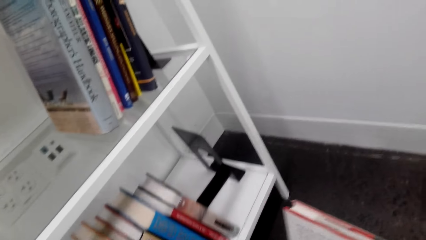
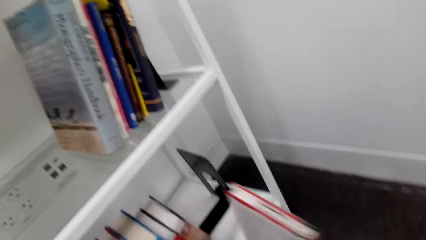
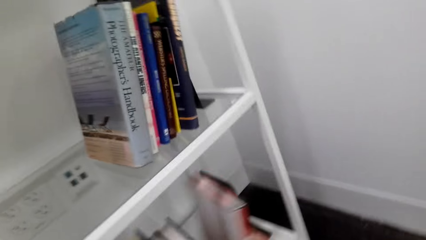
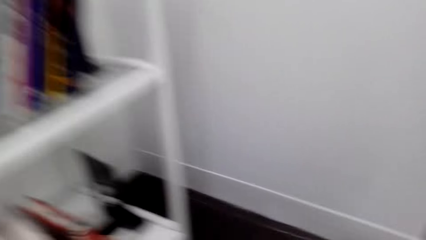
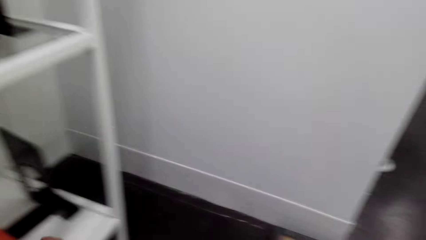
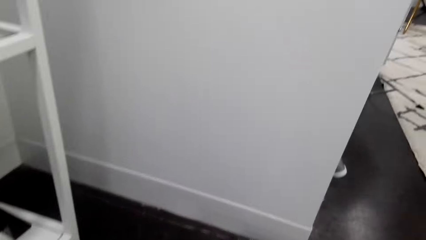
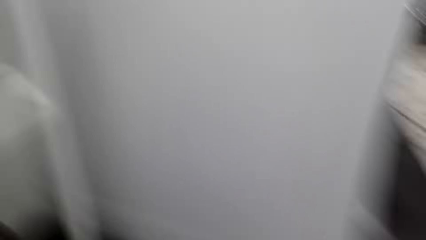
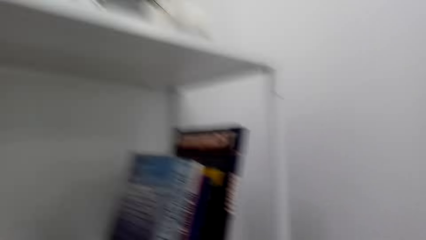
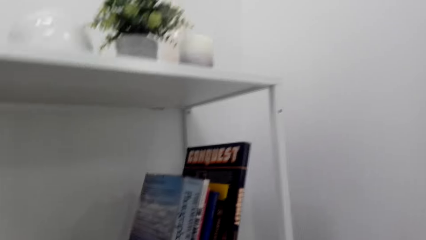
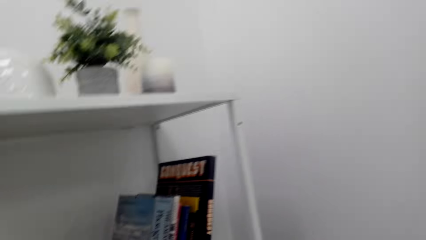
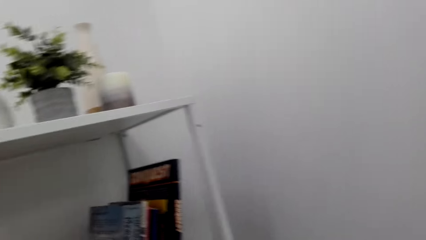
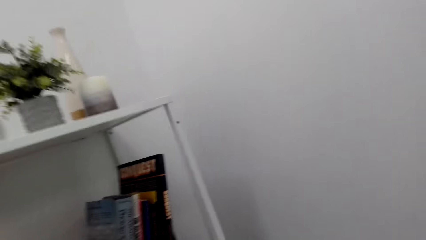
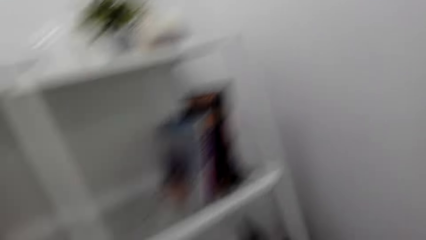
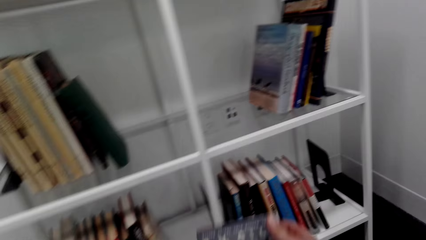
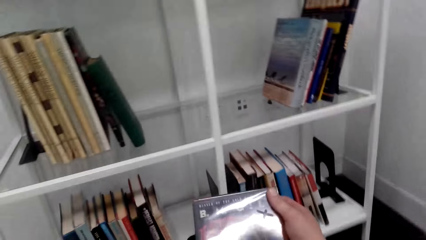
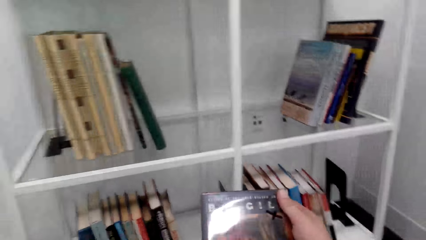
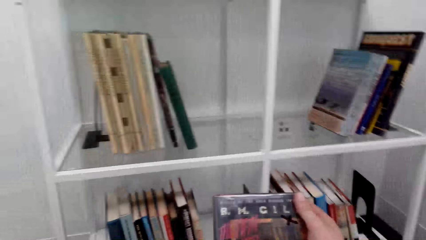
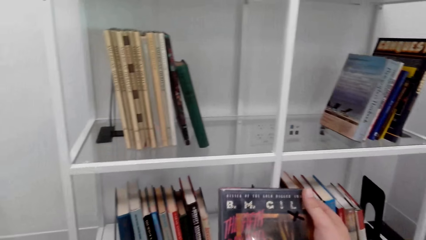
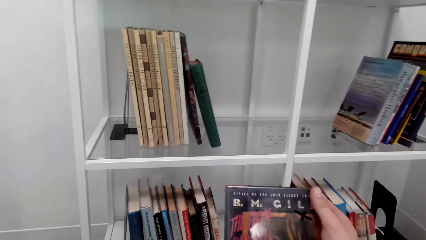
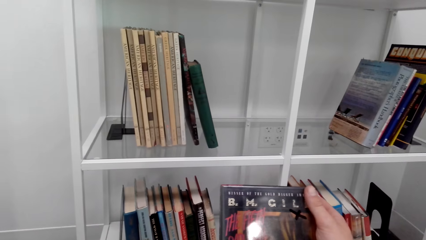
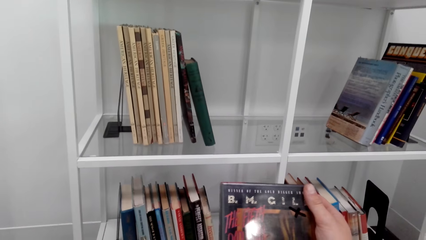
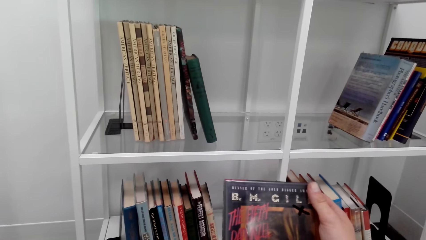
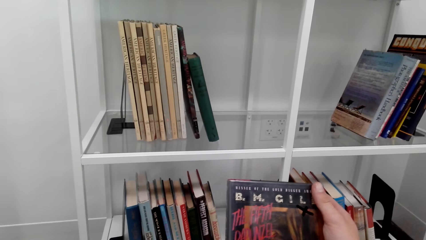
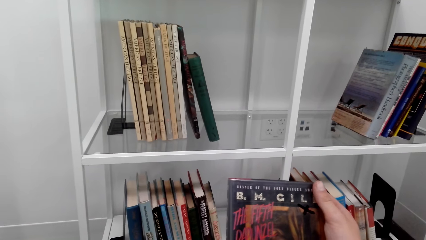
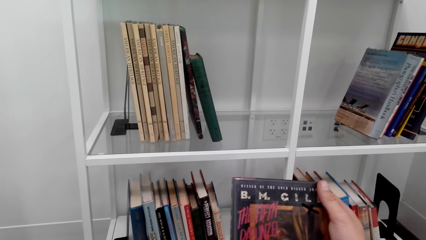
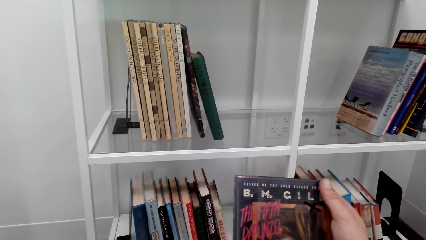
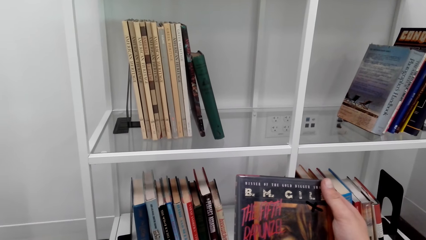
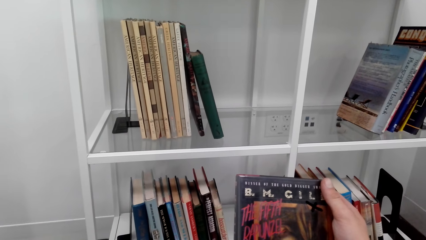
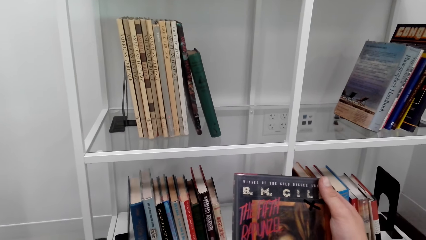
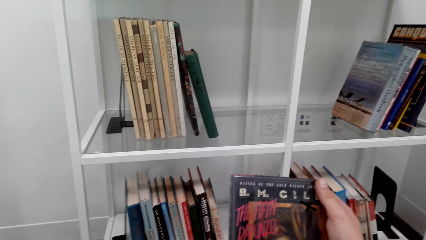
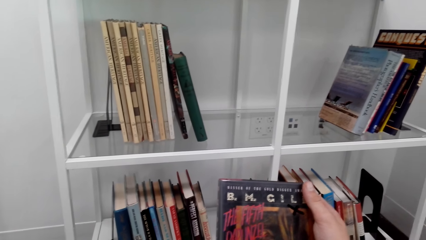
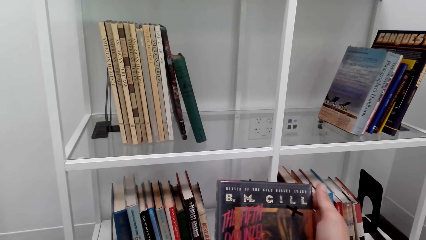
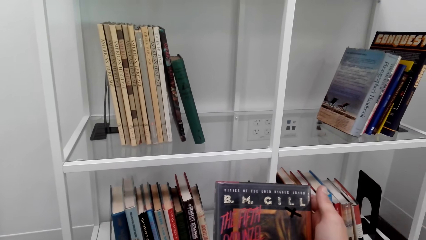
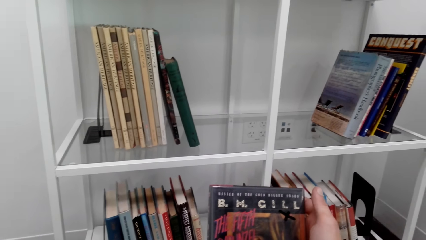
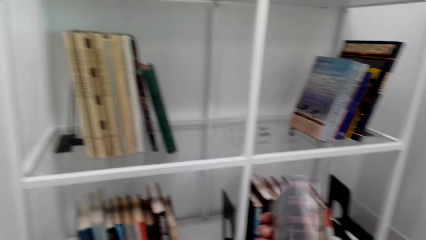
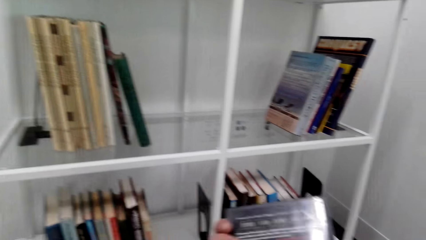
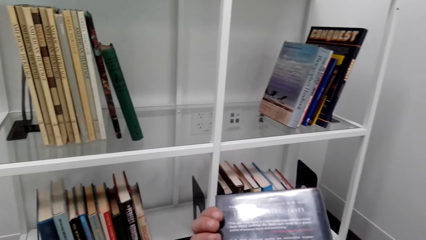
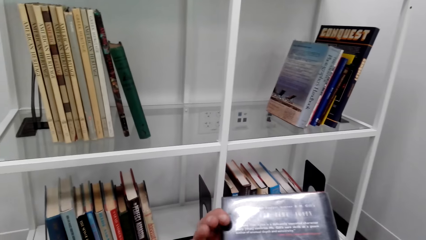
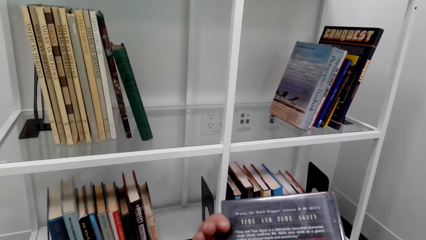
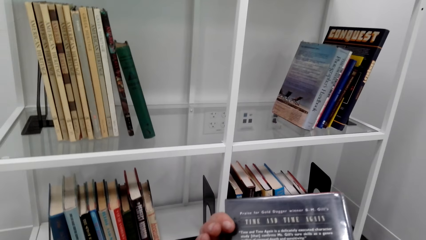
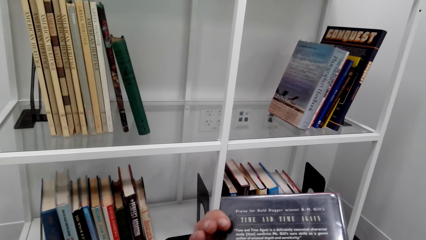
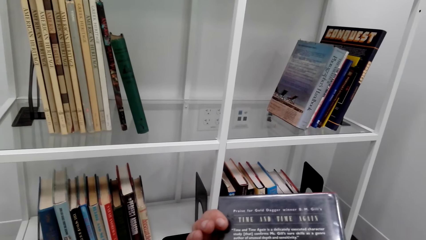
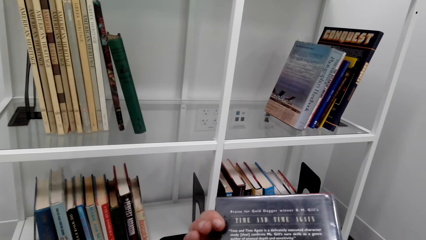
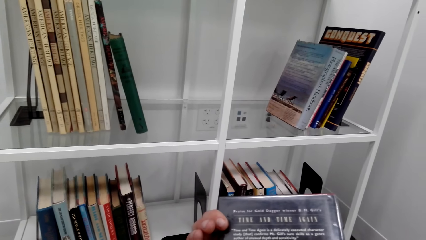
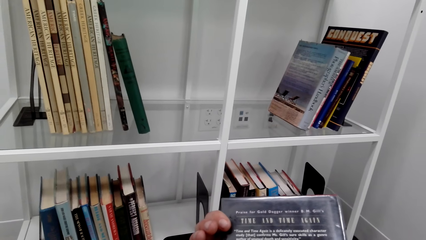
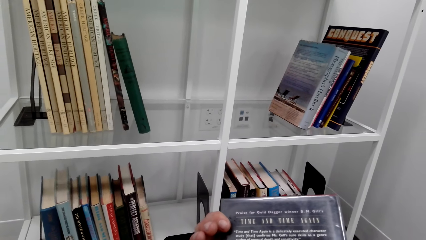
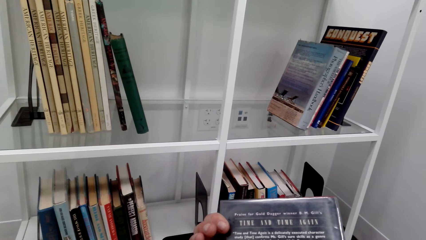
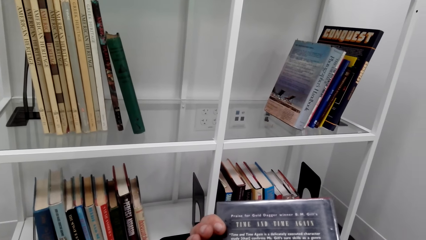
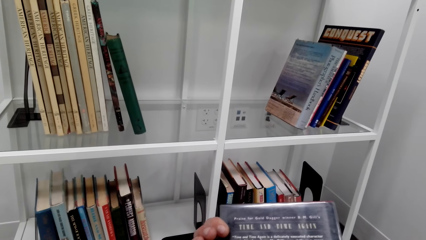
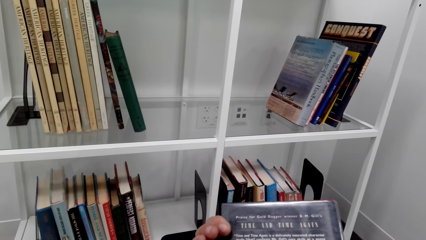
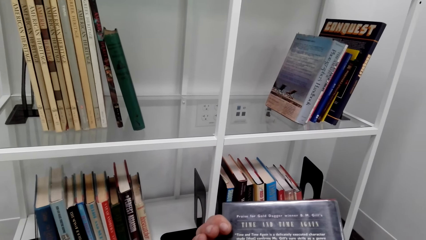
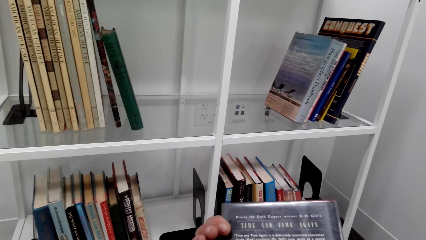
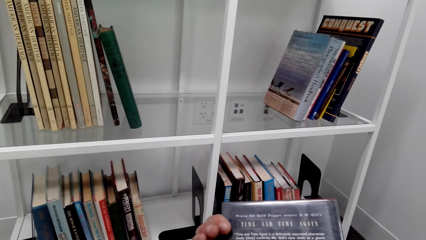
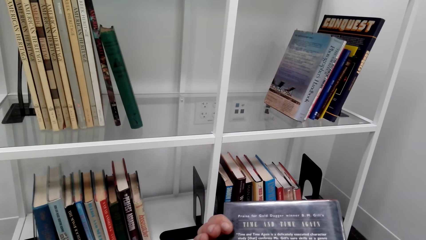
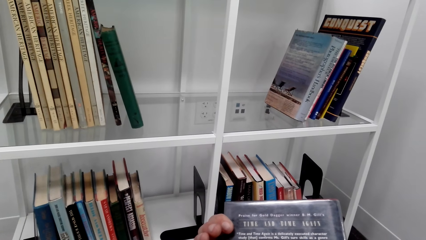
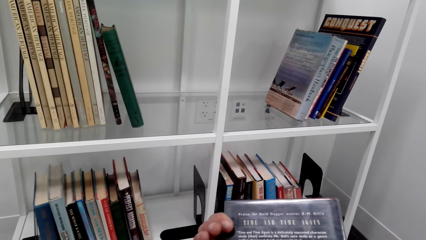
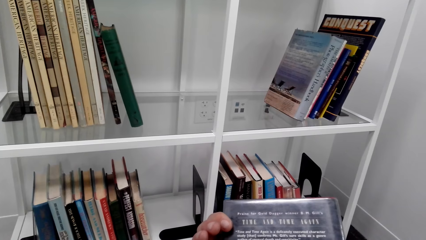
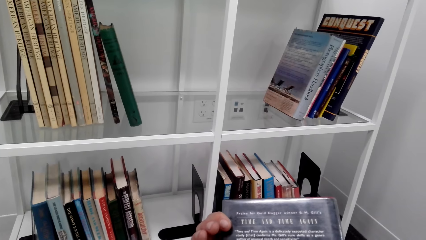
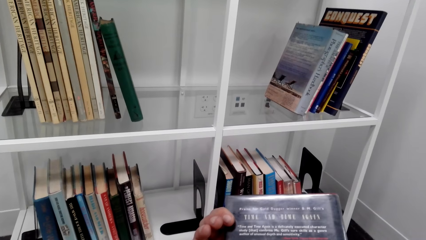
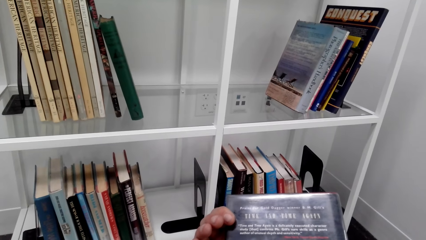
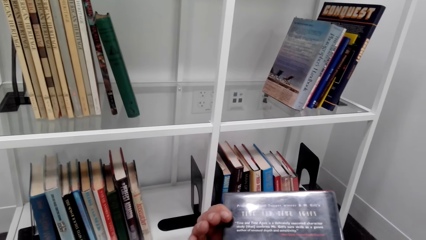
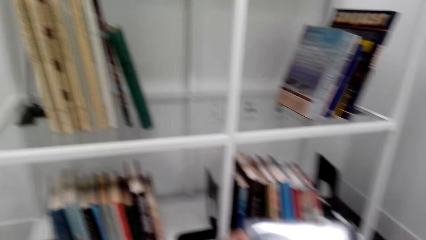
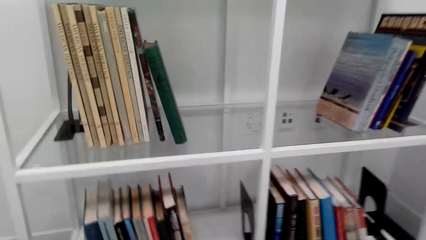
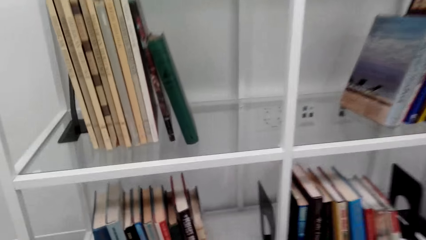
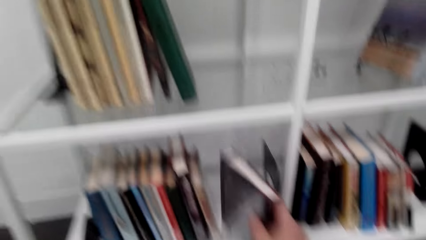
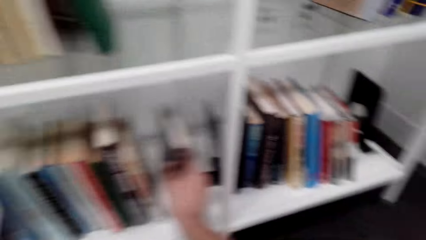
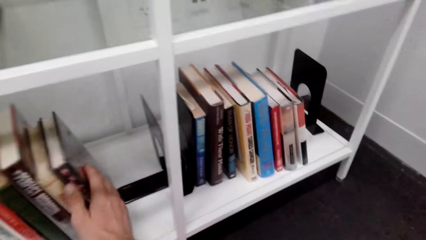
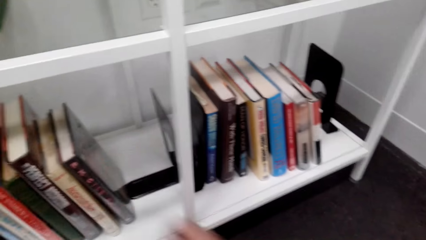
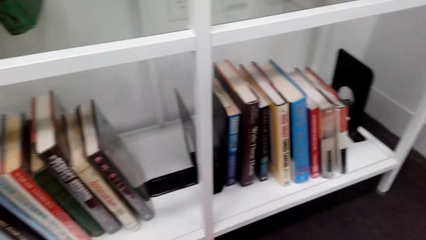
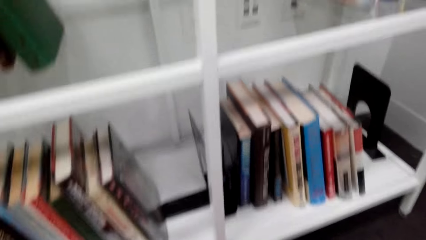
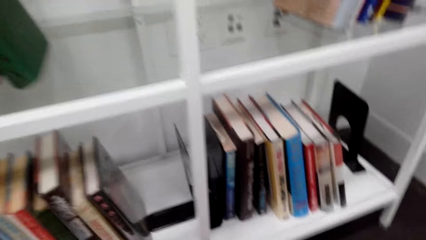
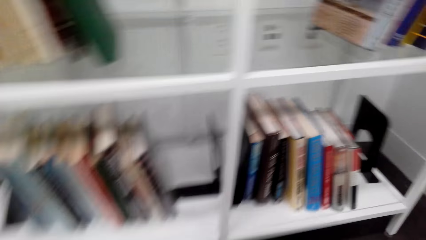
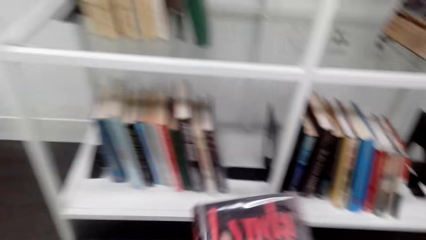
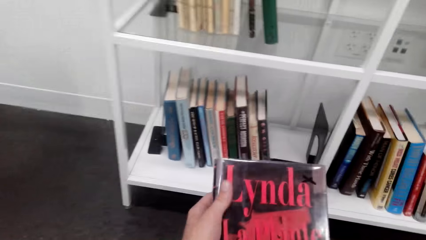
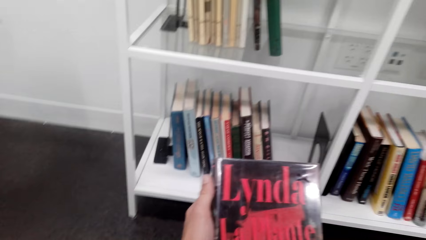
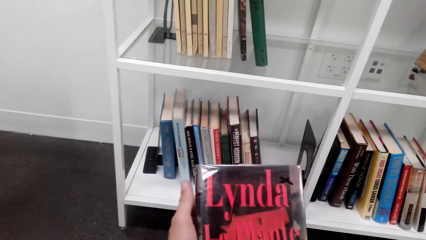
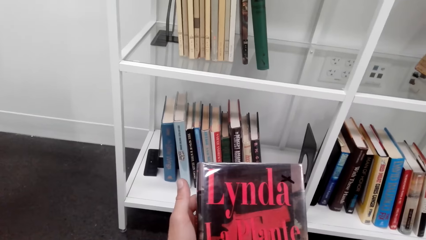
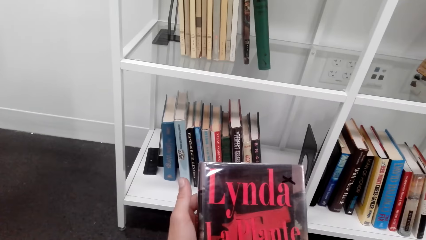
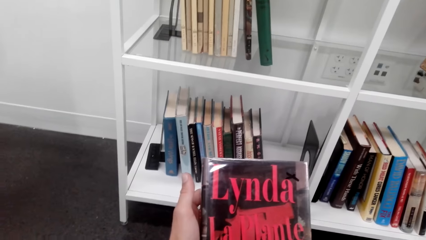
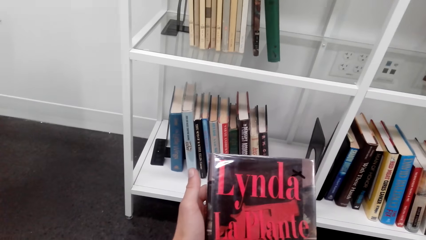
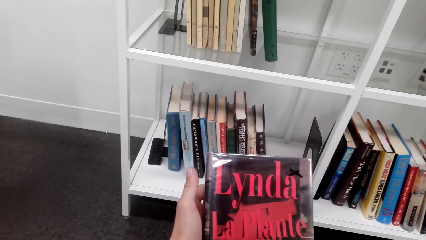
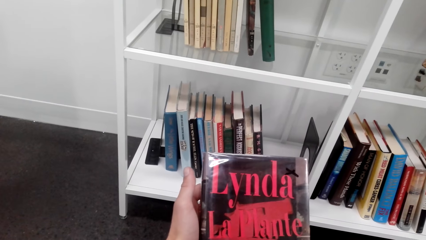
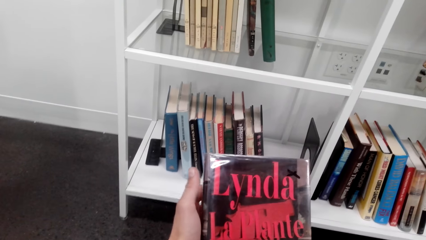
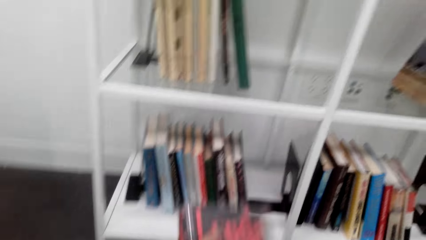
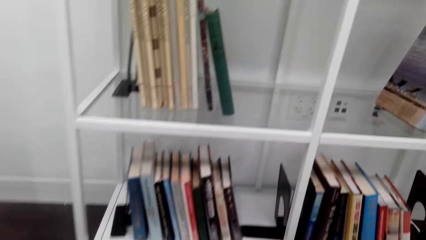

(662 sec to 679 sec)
The camera wearer places the book on the bookshelf. They take a book and read the book cover. They overturn the book. They look at the book cover. They place the book on the bookshelf. They take a book and read the book cover.
